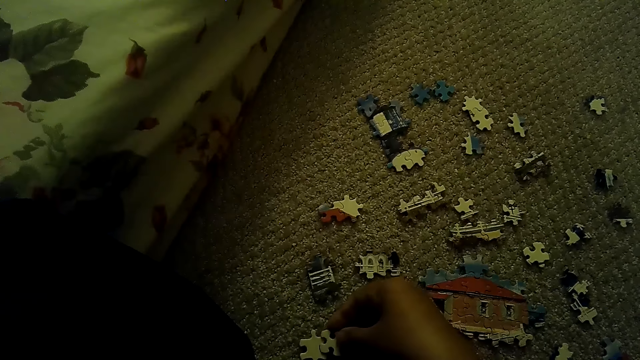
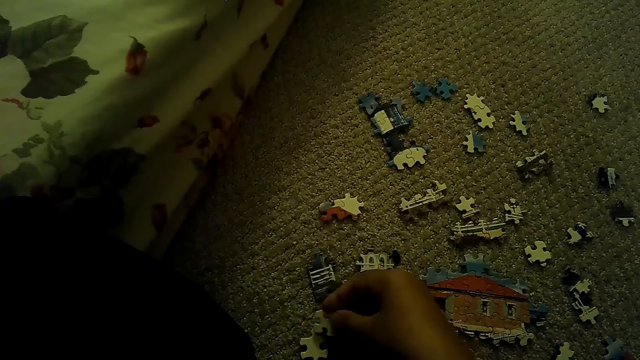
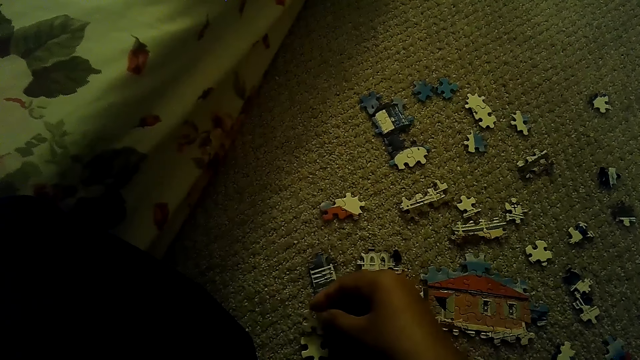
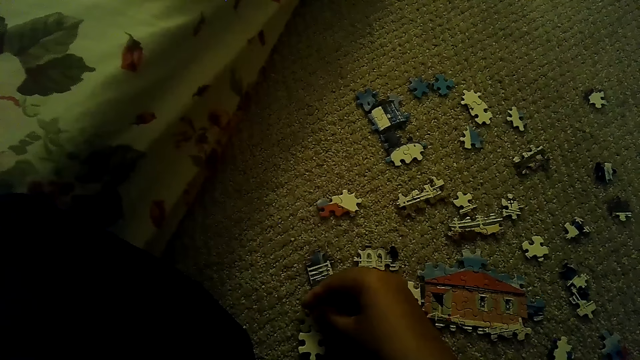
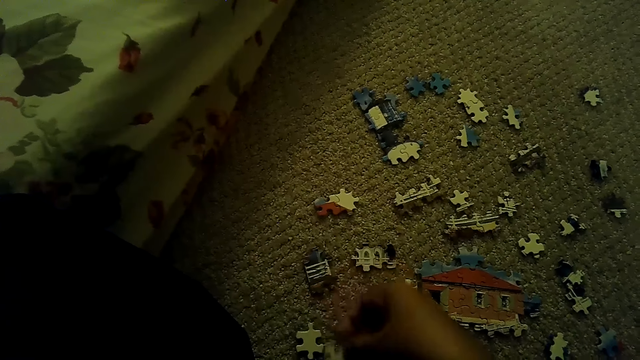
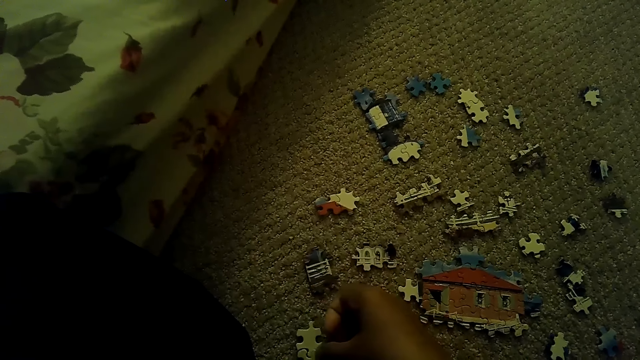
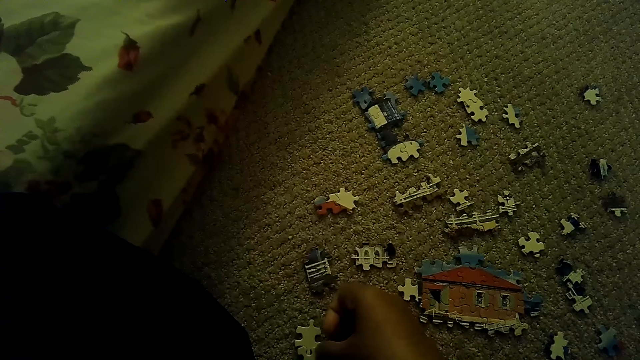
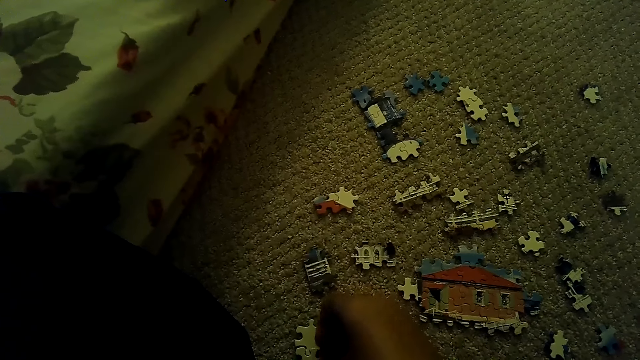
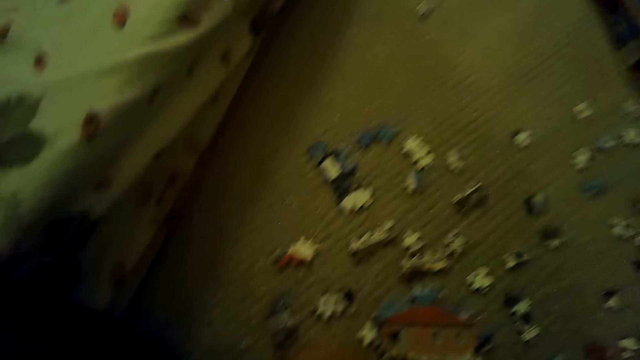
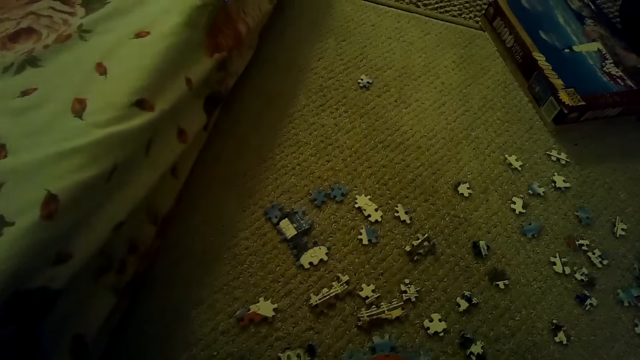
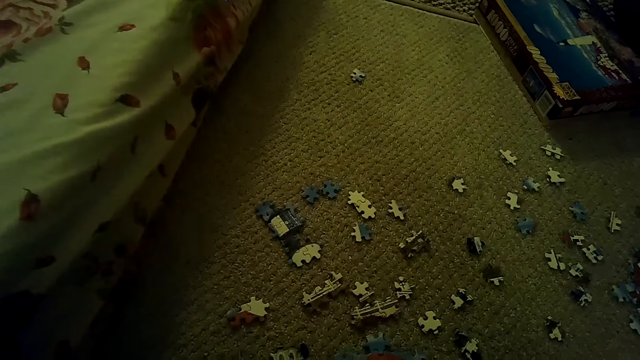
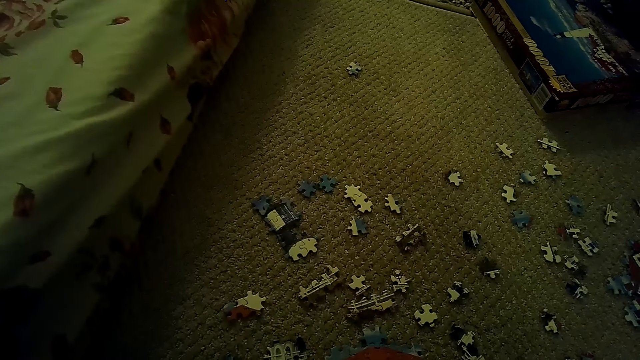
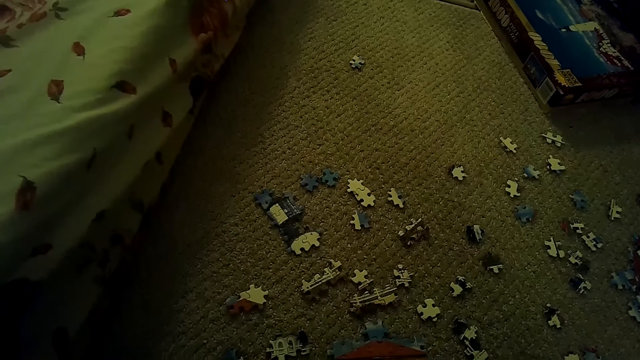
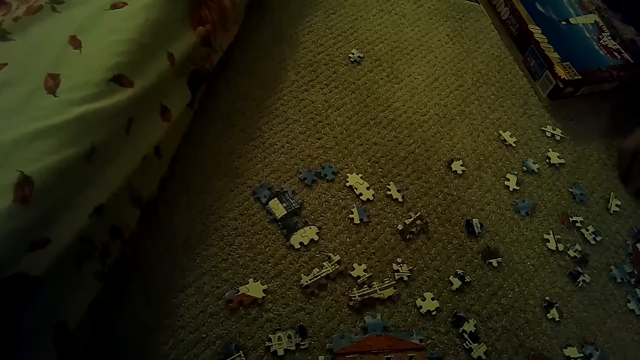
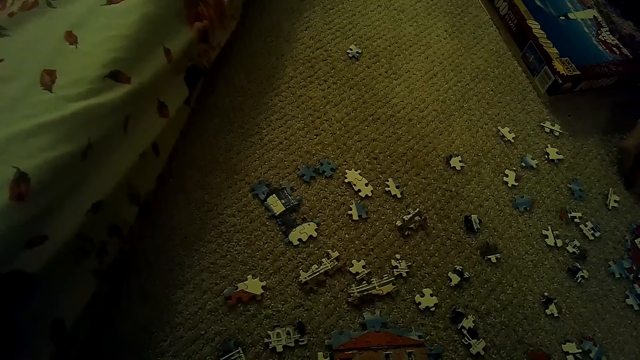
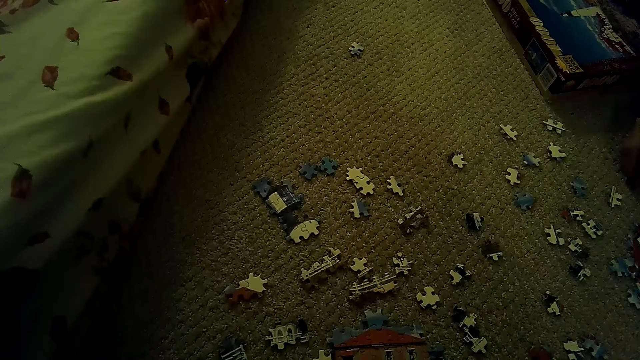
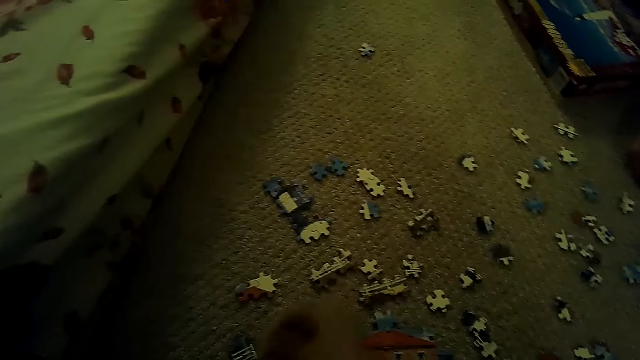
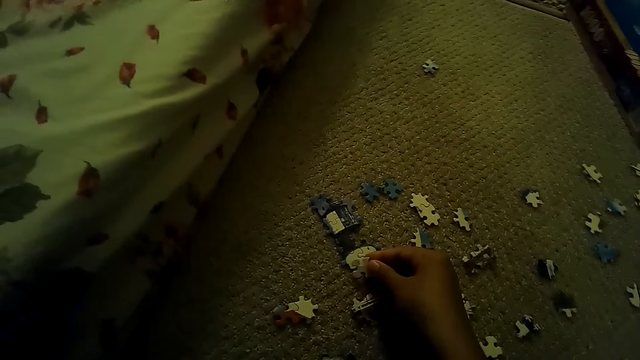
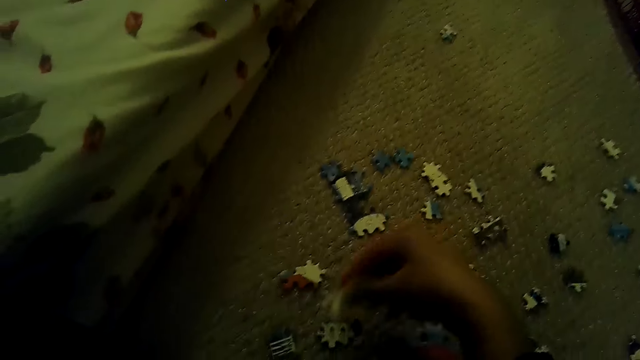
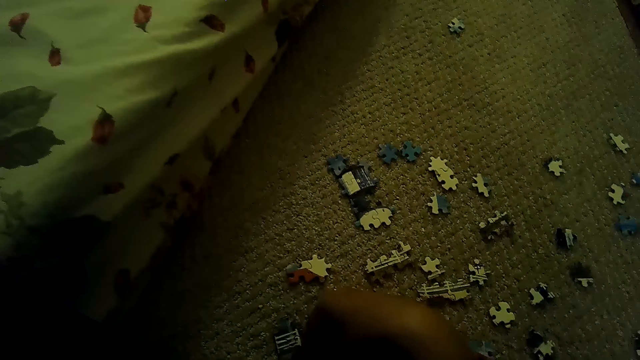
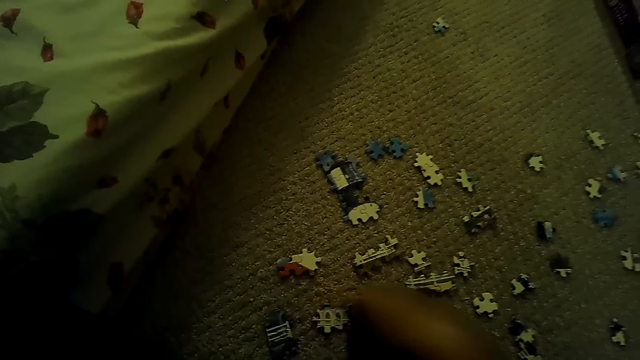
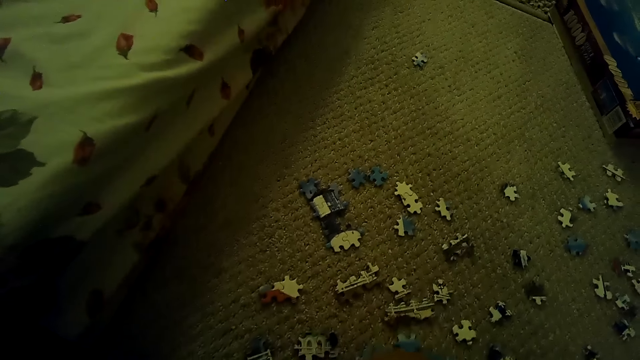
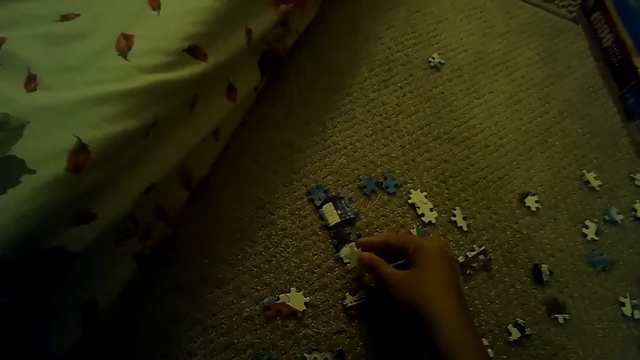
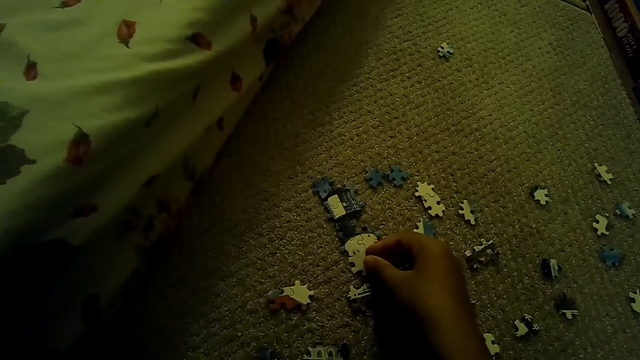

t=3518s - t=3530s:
The camera wearer joins the puzzle pieces. They compare the puzzle piece. They pick the puzzle piece.

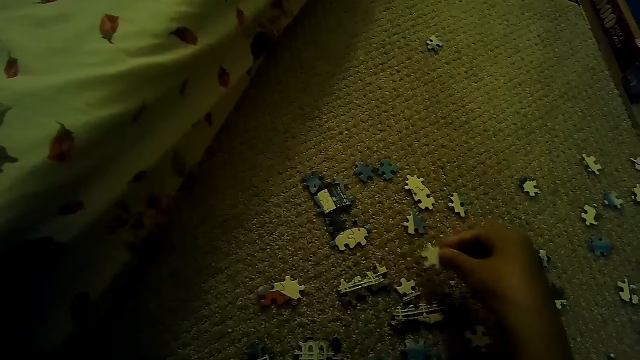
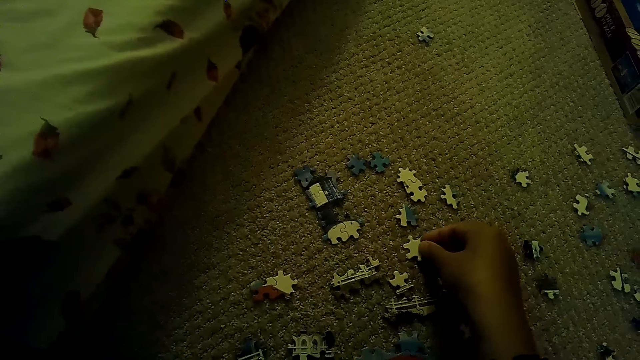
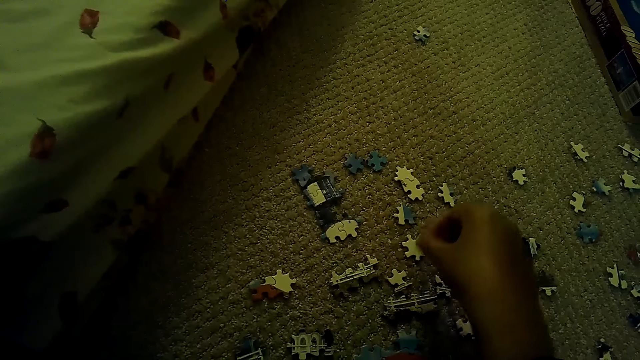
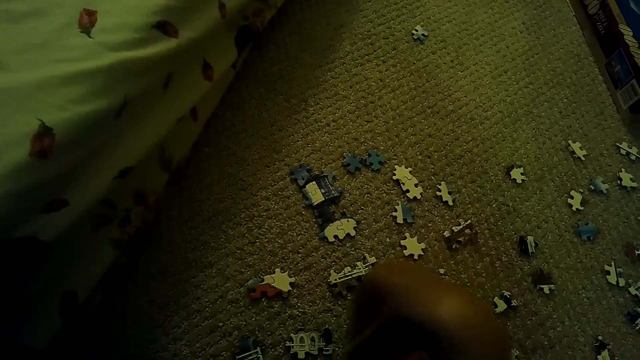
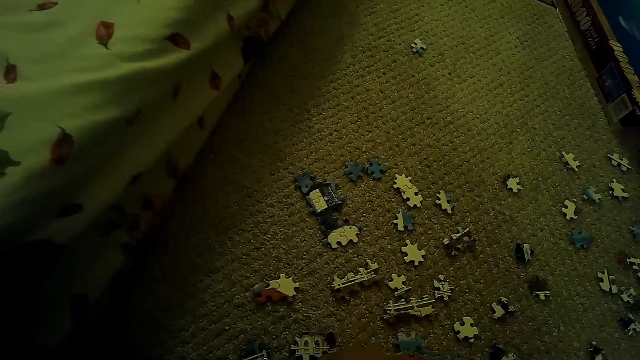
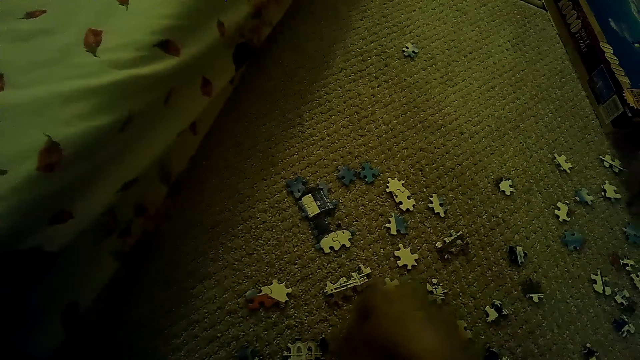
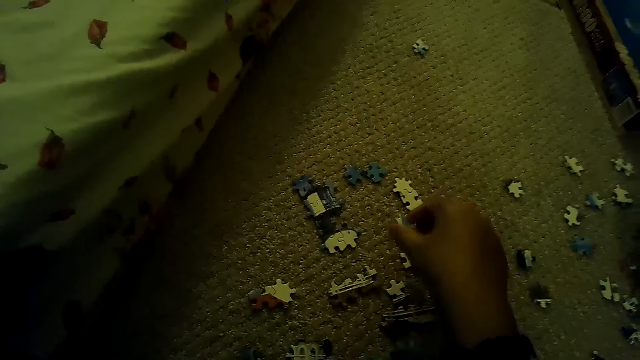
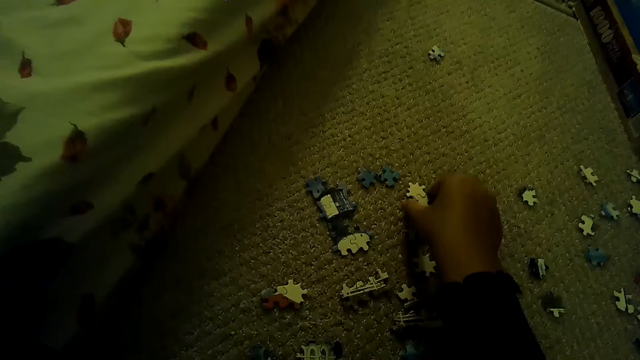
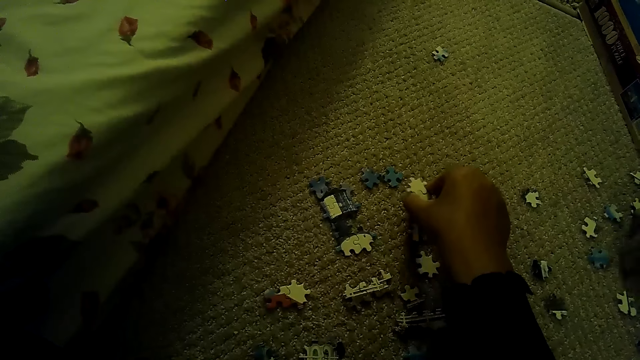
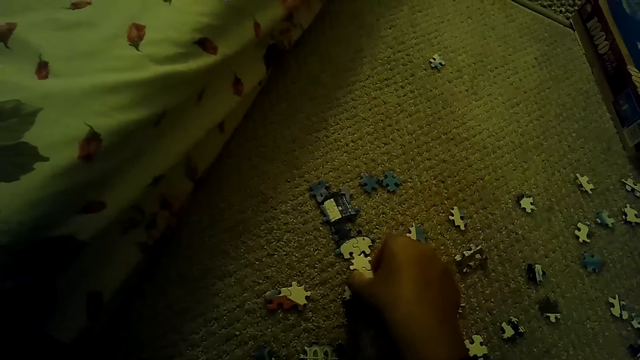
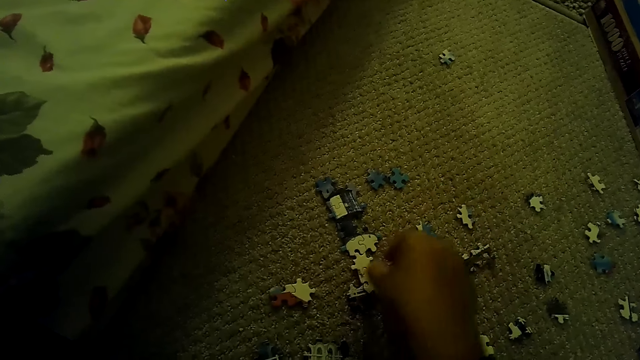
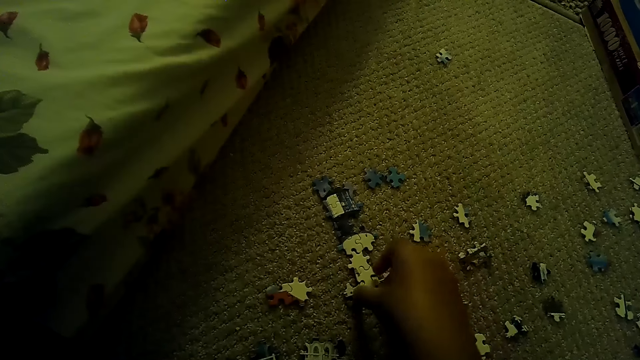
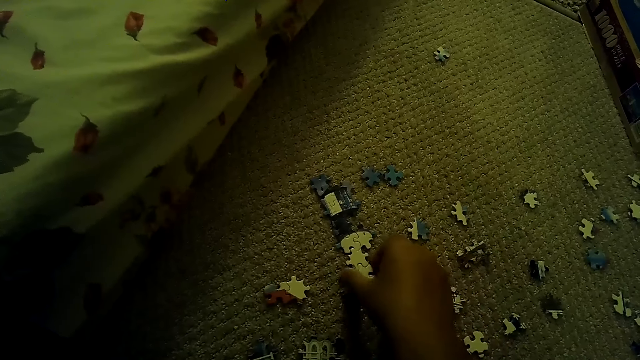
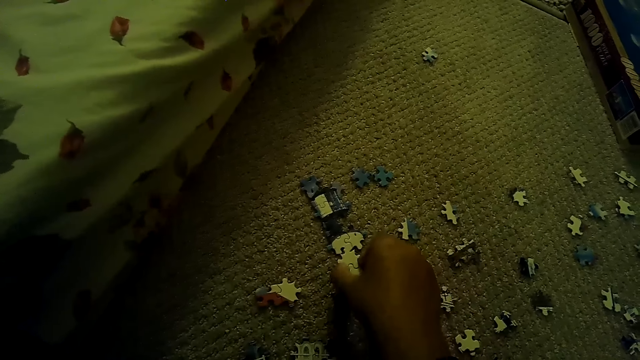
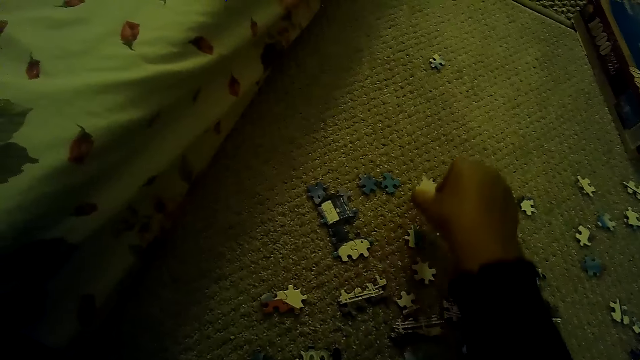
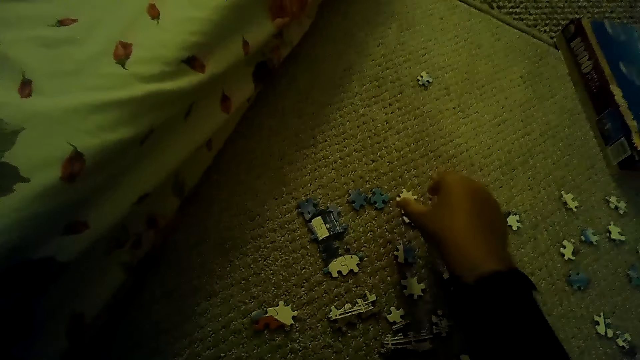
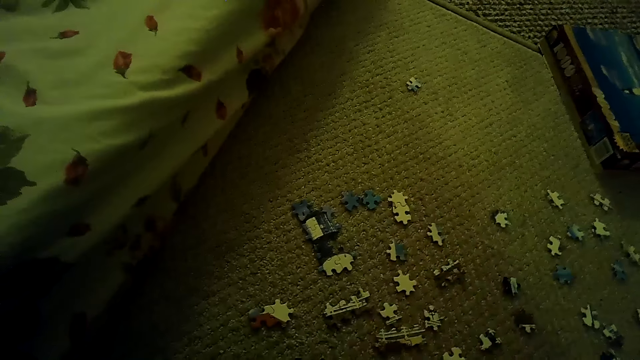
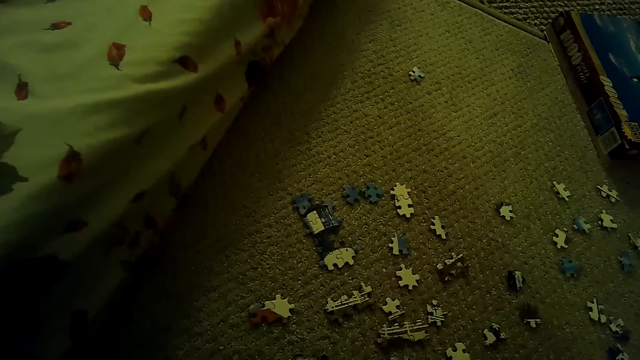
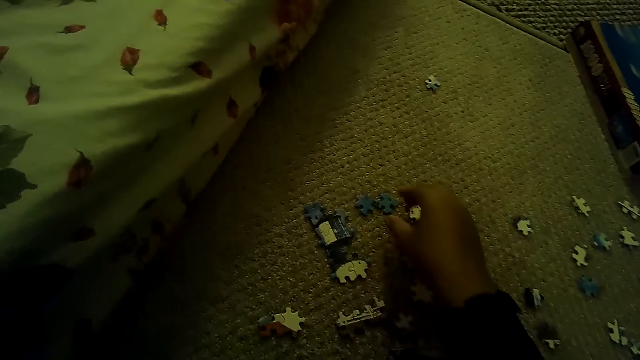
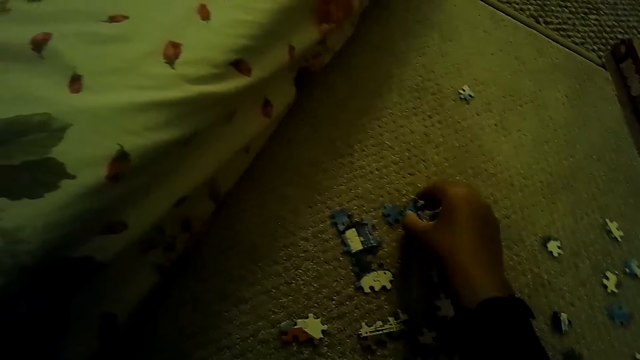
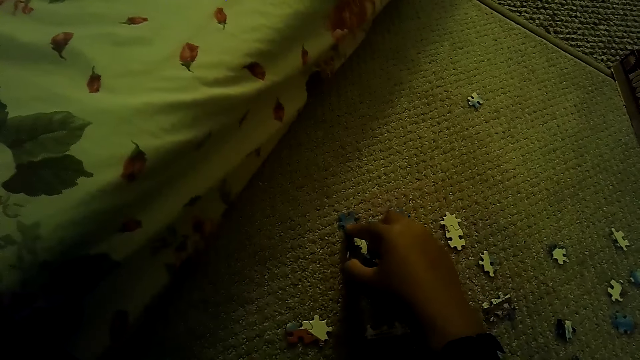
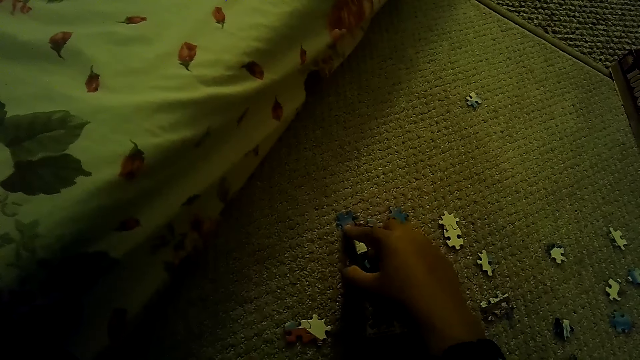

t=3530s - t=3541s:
The camera wearer compares the puzzle piece. They put the puzzle piece down. They pick the puzzle piece. They fix the puzzle pieces. They put the puzzle pieces down.
